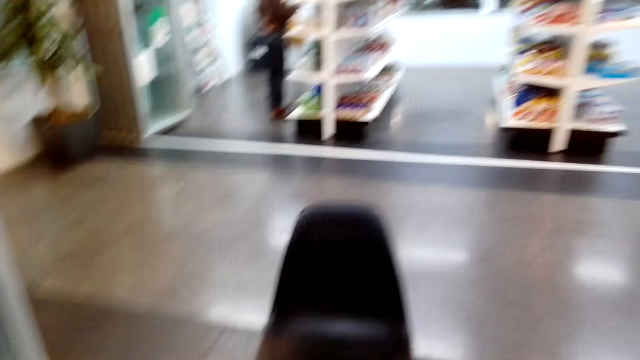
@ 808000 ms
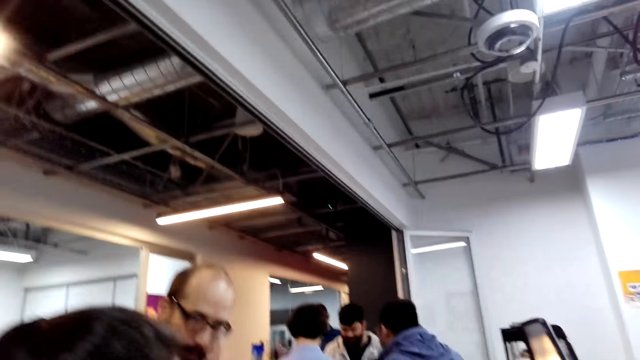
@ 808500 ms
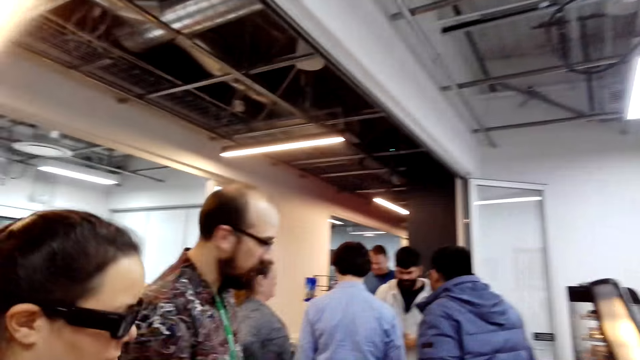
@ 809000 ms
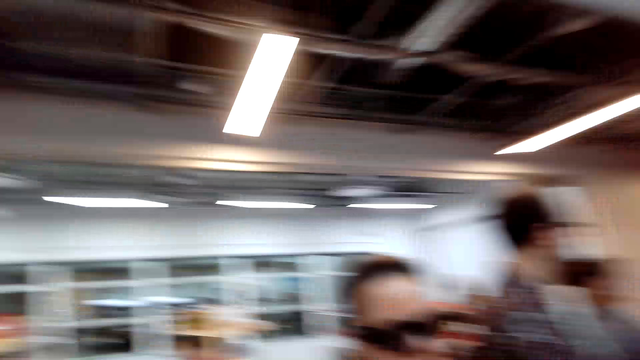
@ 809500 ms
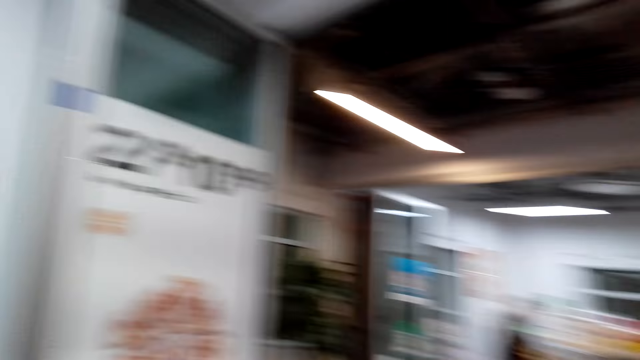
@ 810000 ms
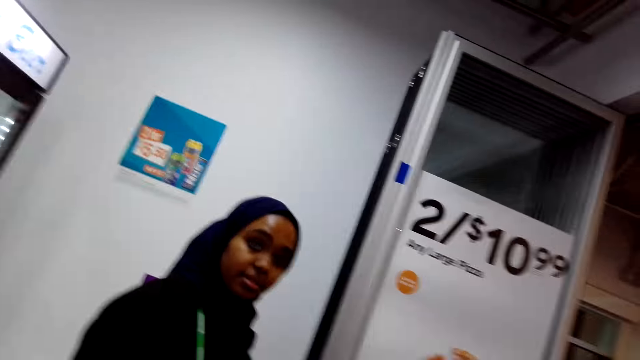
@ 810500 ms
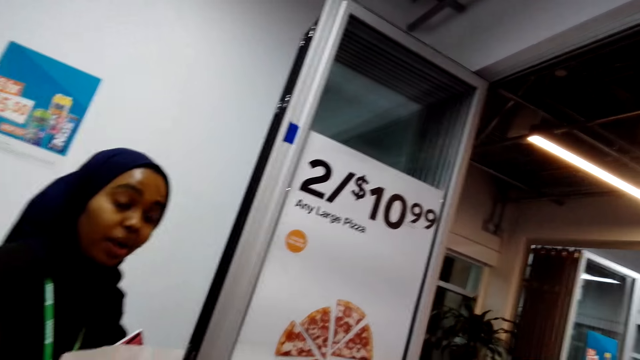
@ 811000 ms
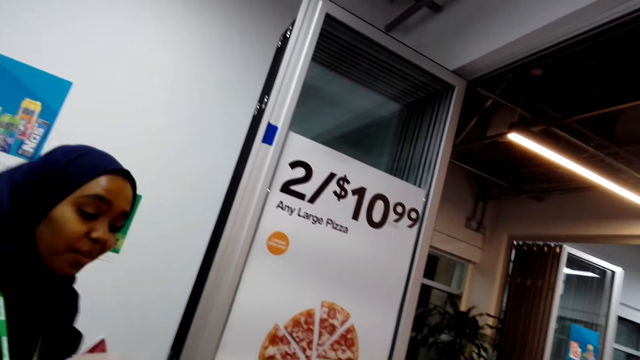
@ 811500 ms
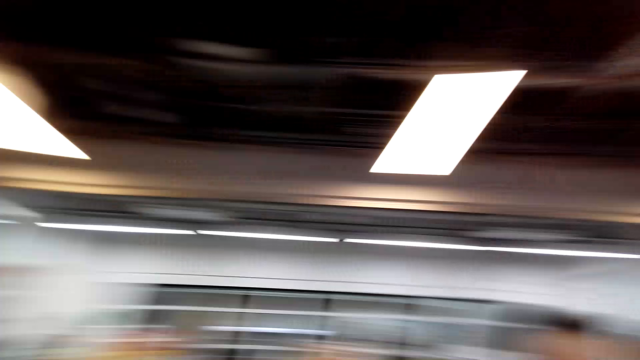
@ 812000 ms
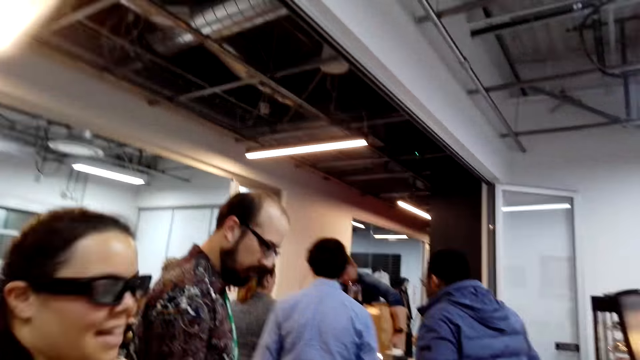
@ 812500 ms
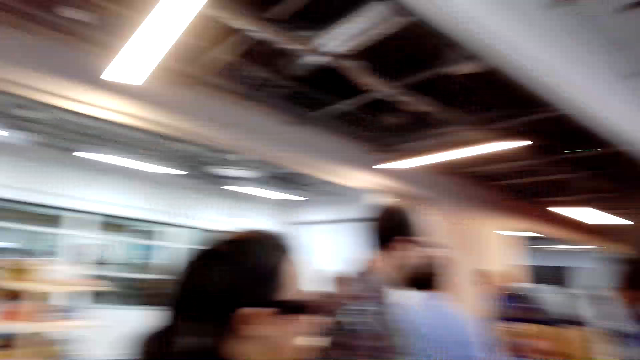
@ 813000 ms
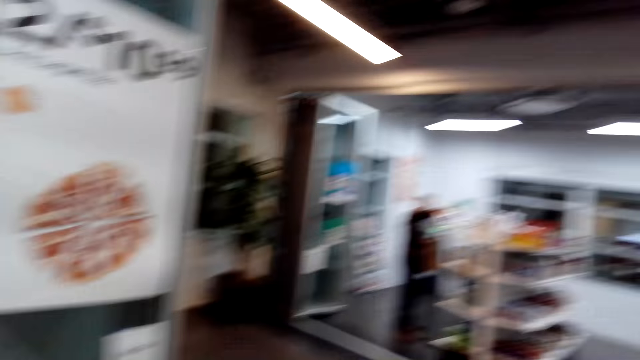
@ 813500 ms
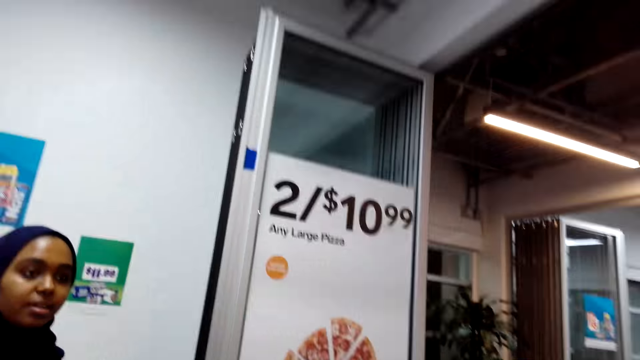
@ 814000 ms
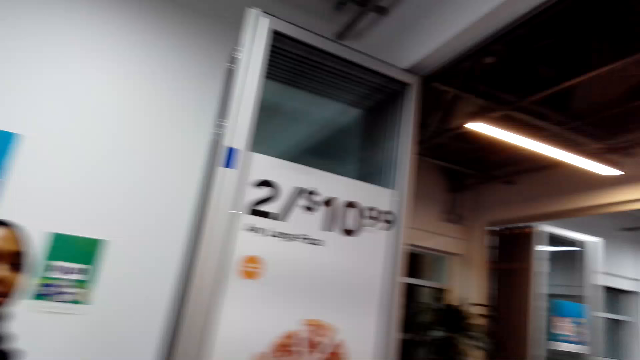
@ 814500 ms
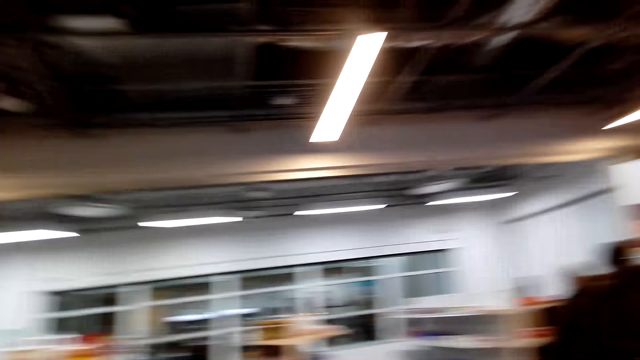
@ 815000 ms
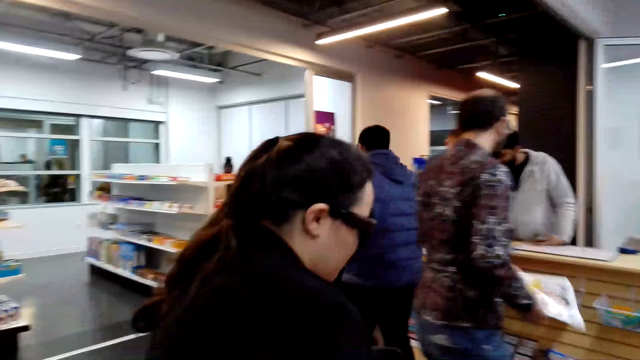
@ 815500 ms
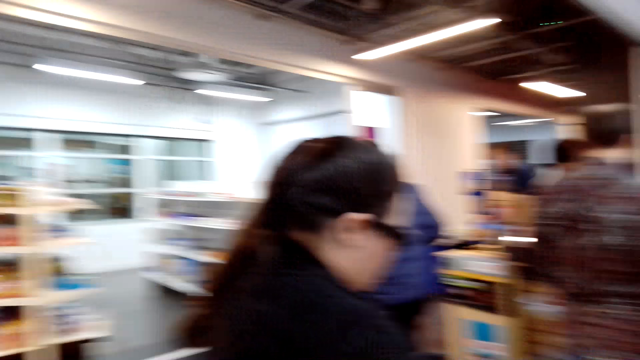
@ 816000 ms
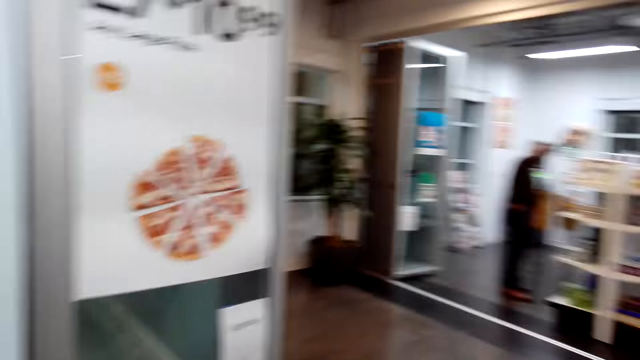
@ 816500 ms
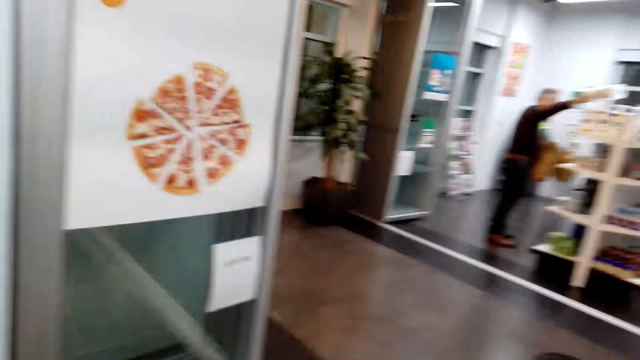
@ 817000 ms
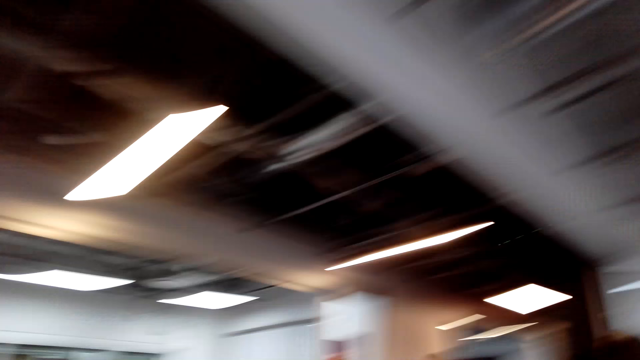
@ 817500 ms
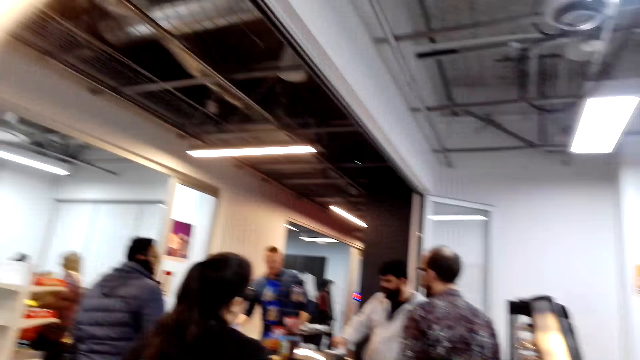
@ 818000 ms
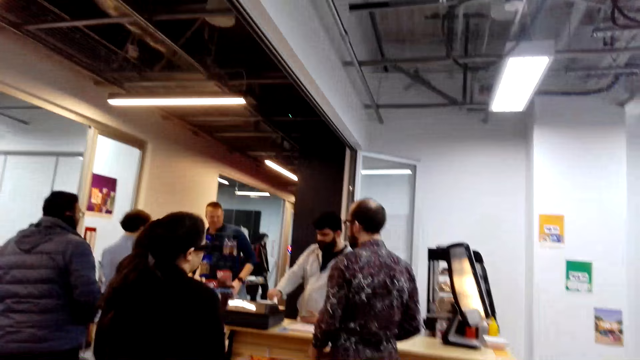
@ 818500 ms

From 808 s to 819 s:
A woman walks around. The camera wearer walks around. They talk. Another woman talks. The camera wearer looks around. The first woman moves the hands. The camera wearer looks around.

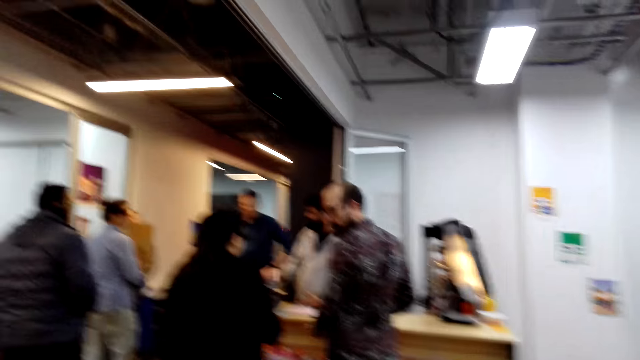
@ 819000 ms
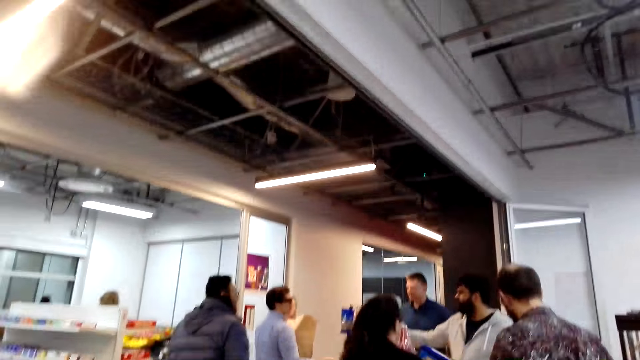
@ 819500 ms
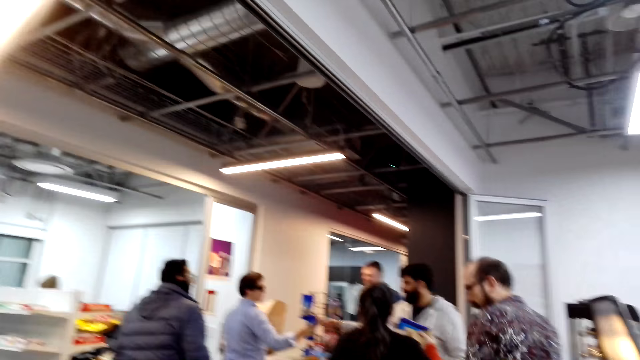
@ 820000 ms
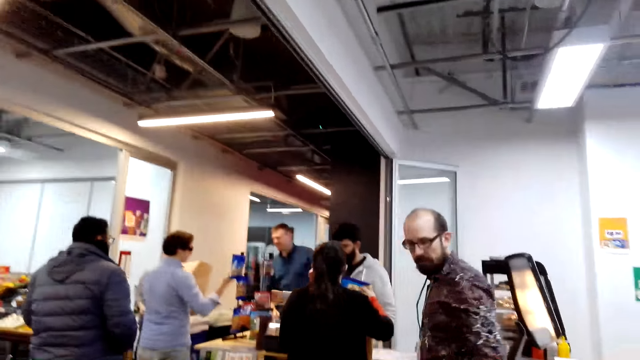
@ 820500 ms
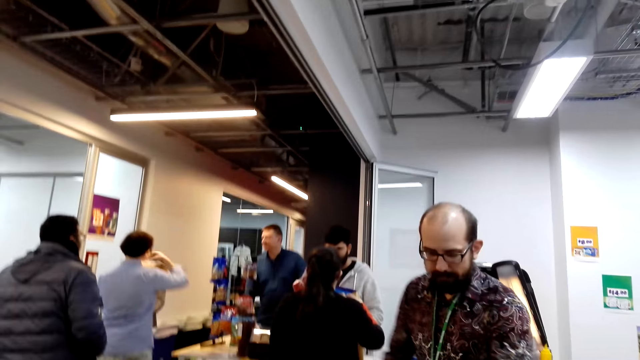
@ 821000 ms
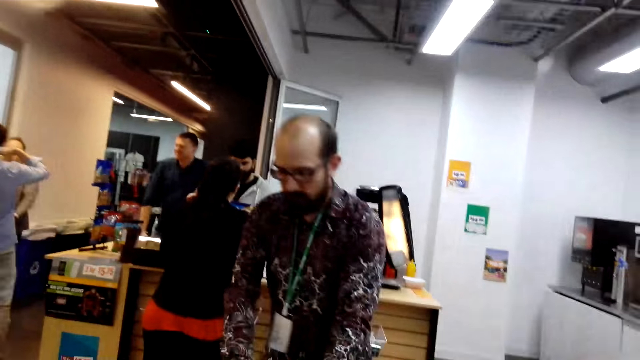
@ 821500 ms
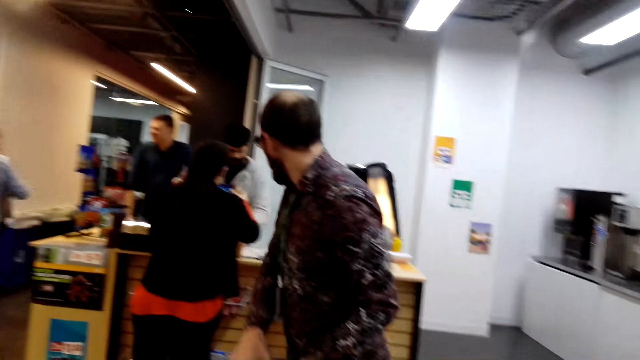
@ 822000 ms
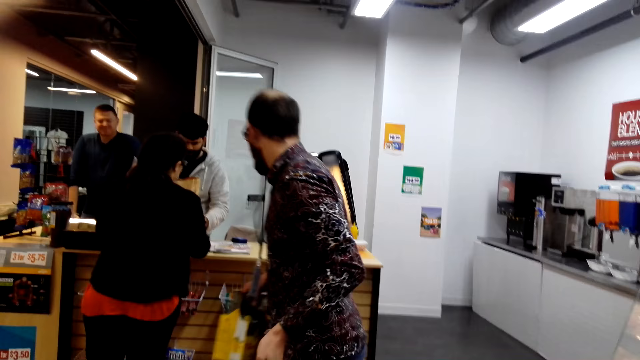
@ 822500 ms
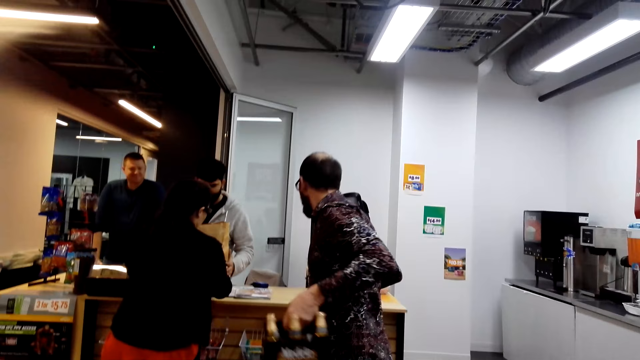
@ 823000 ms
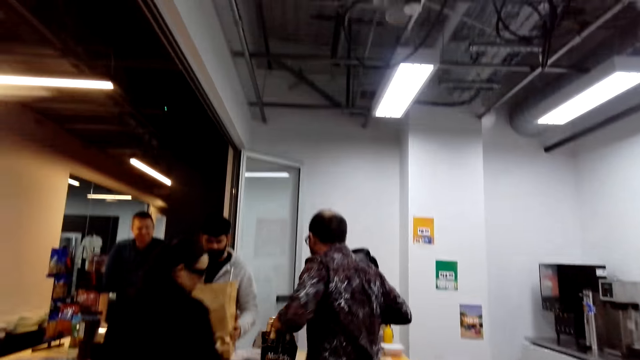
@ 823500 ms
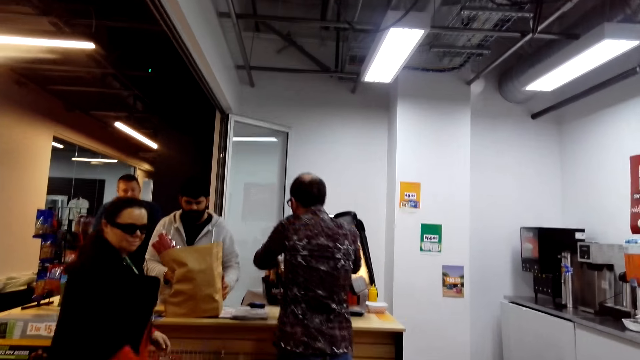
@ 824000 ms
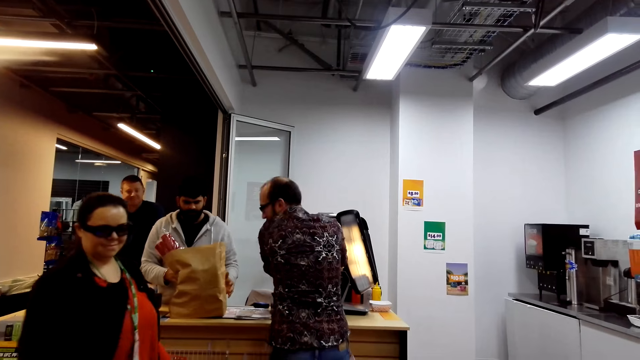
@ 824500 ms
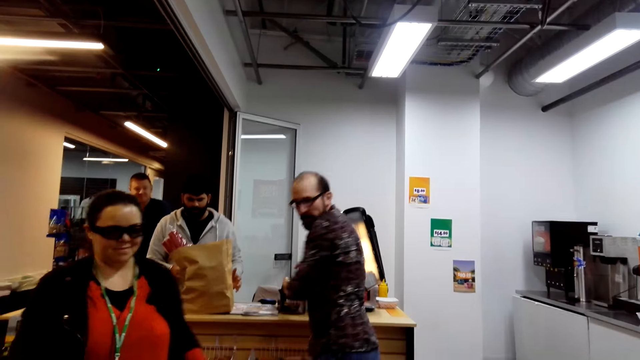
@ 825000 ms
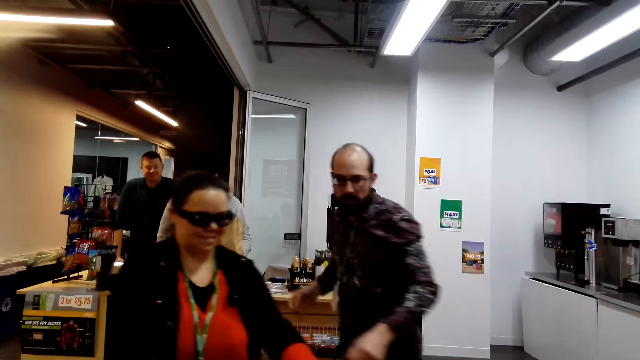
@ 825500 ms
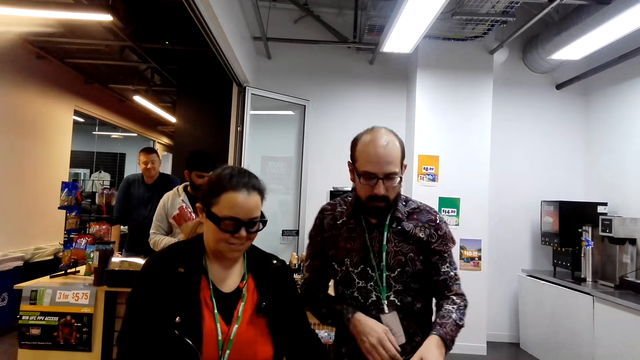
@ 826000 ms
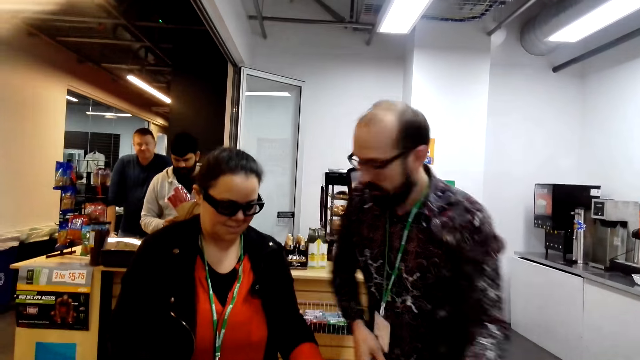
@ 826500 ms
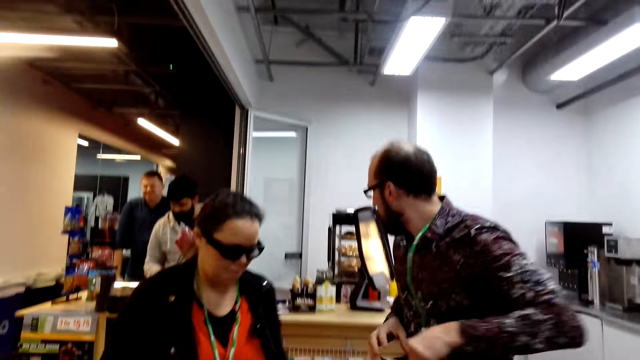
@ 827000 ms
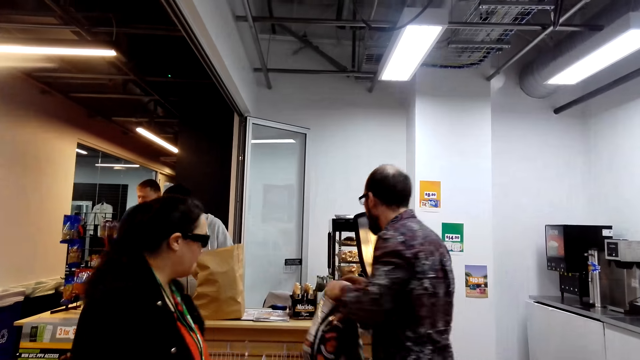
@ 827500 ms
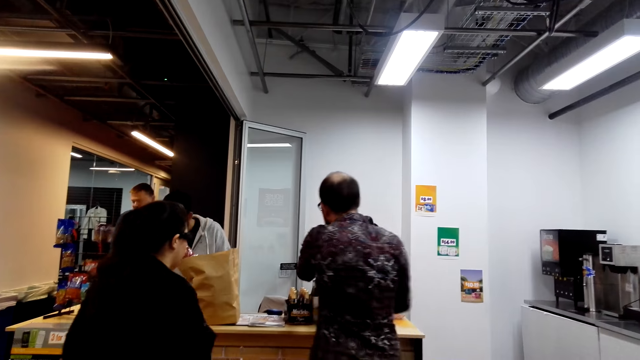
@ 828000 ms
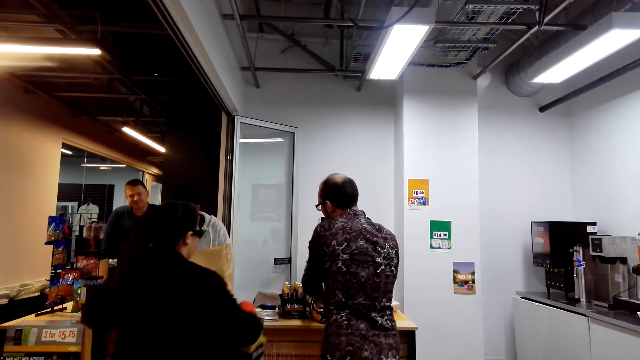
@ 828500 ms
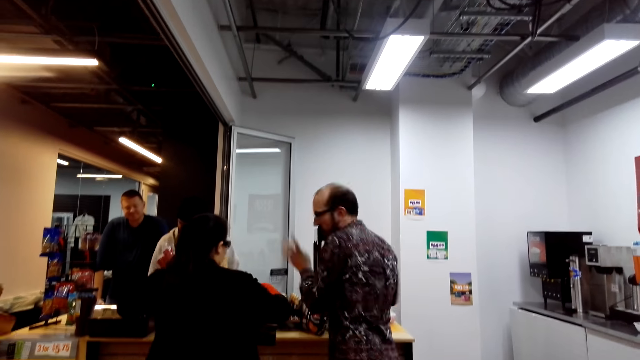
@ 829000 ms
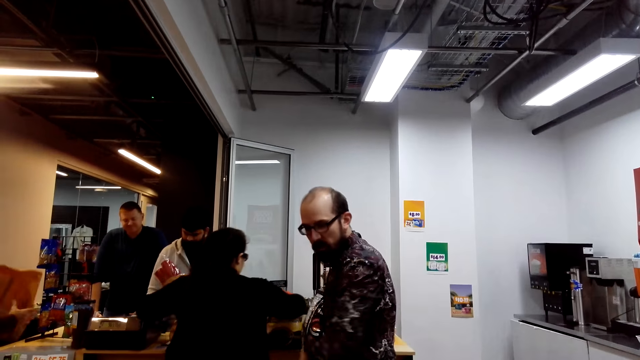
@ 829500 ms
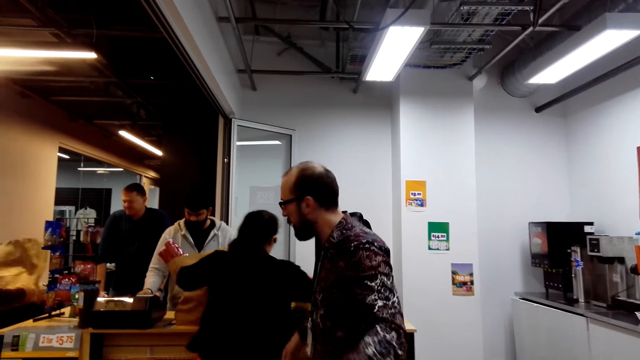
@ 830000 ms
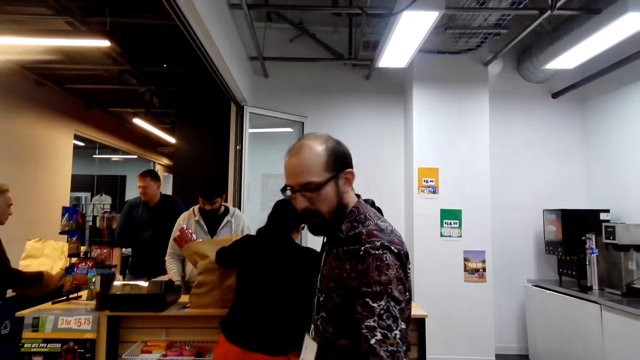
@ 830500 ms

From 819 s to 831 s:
A woman walks around. A man moves the hand. Another man puts something on the counter table. The first man picks up the goods and drops the goods. The woman walks around. A third man turns and lifts a bottle.
